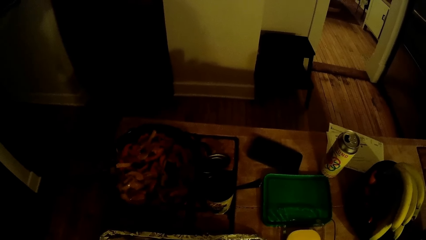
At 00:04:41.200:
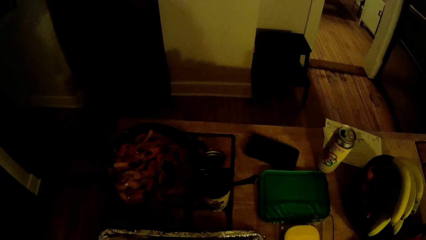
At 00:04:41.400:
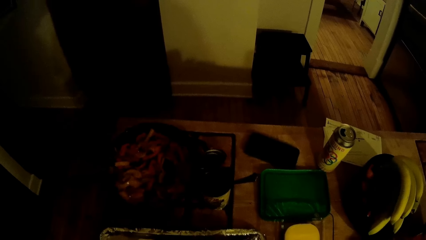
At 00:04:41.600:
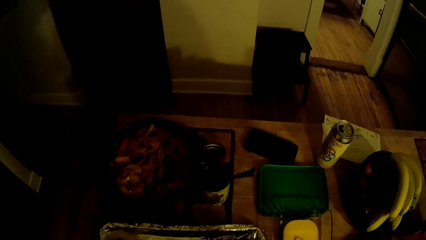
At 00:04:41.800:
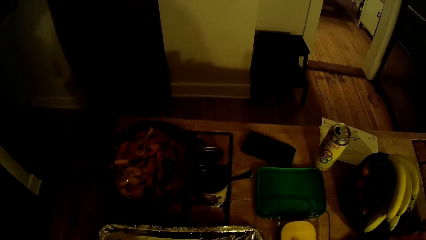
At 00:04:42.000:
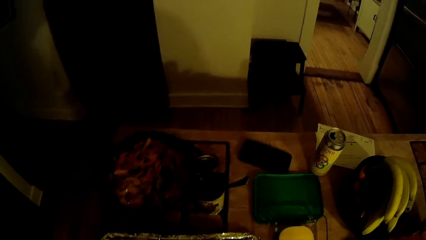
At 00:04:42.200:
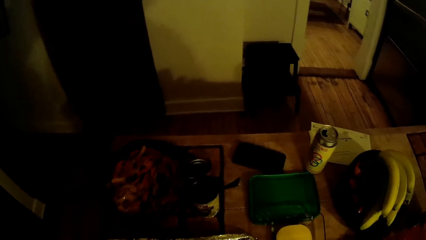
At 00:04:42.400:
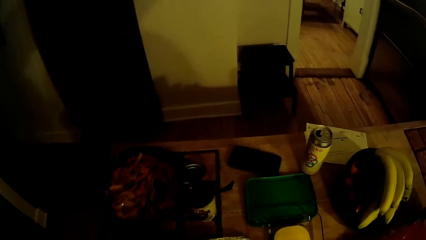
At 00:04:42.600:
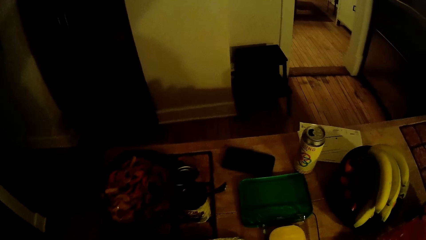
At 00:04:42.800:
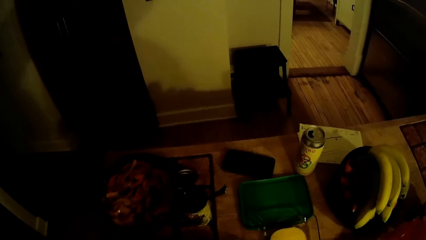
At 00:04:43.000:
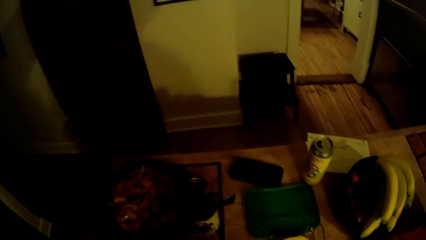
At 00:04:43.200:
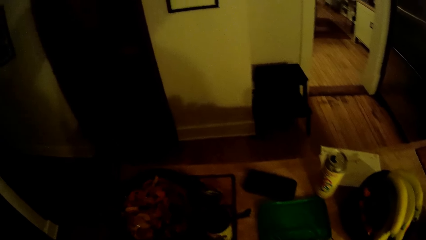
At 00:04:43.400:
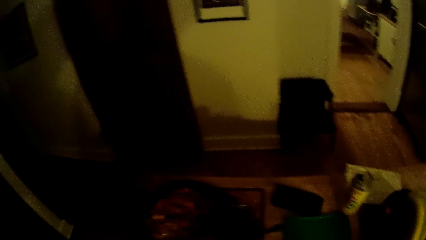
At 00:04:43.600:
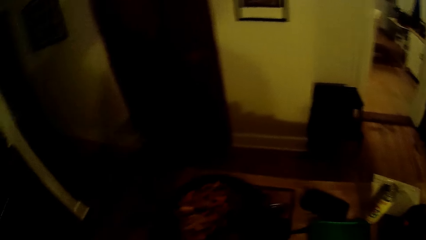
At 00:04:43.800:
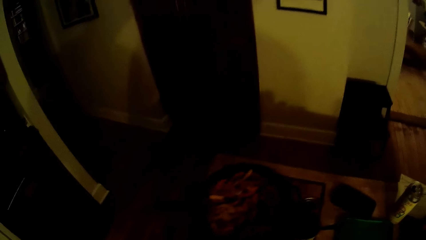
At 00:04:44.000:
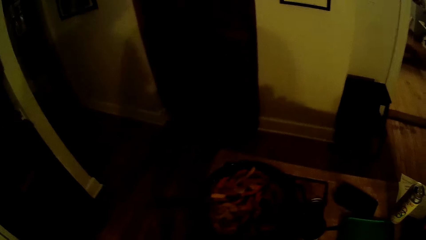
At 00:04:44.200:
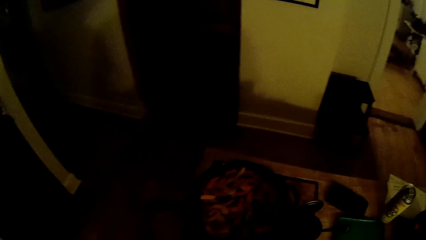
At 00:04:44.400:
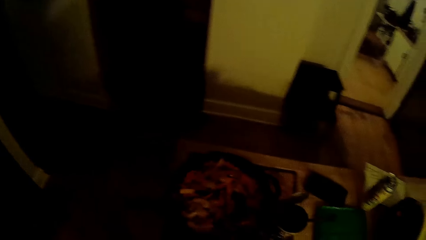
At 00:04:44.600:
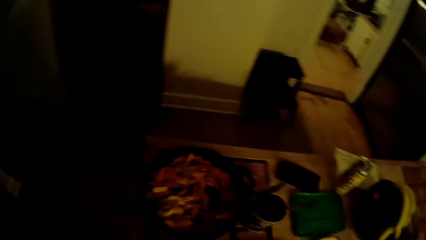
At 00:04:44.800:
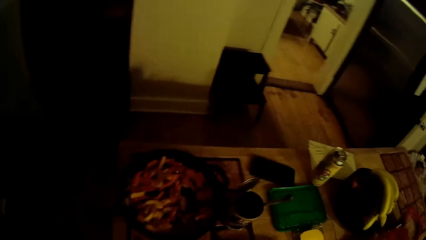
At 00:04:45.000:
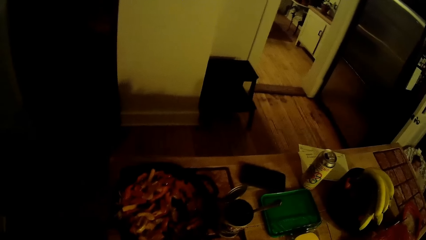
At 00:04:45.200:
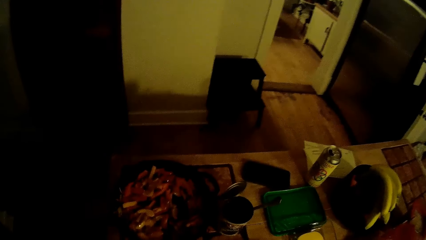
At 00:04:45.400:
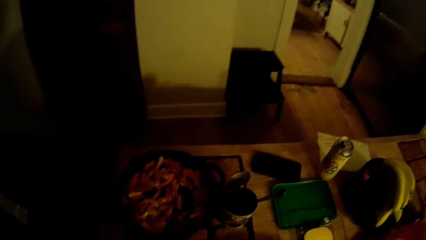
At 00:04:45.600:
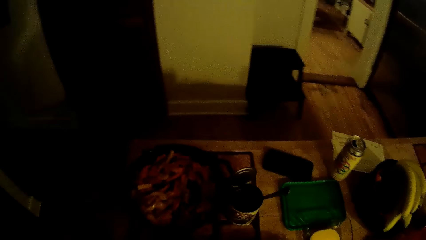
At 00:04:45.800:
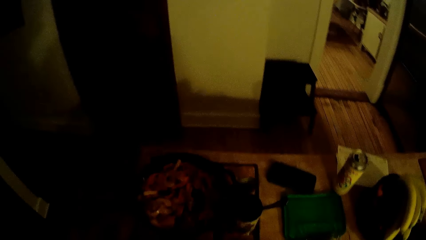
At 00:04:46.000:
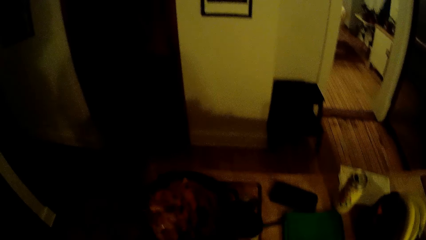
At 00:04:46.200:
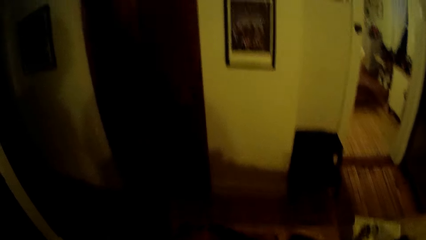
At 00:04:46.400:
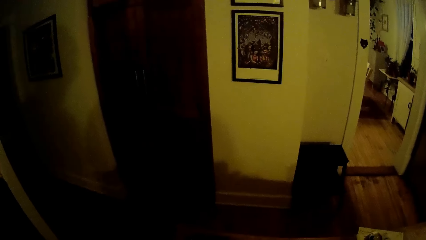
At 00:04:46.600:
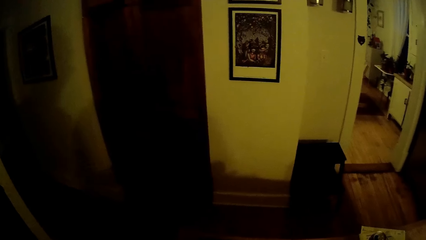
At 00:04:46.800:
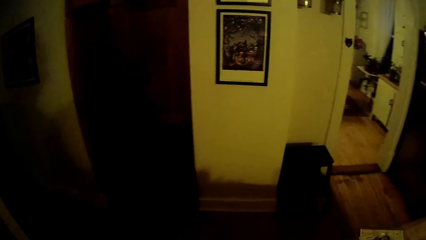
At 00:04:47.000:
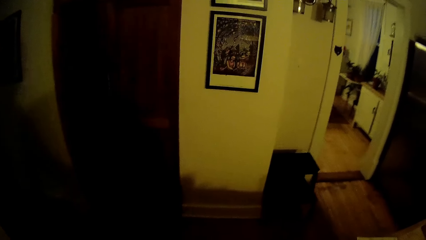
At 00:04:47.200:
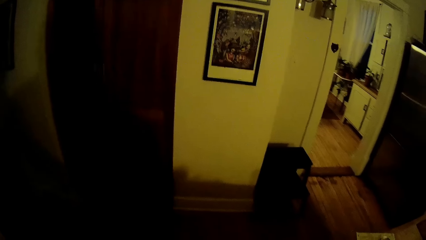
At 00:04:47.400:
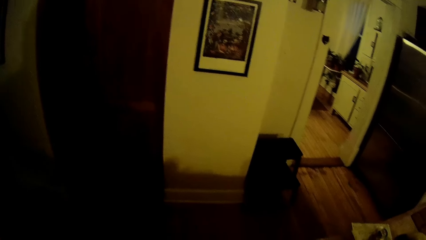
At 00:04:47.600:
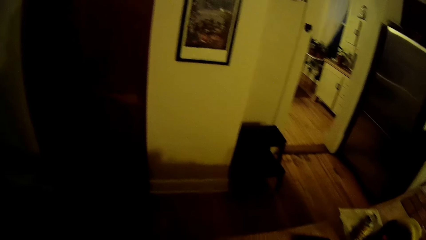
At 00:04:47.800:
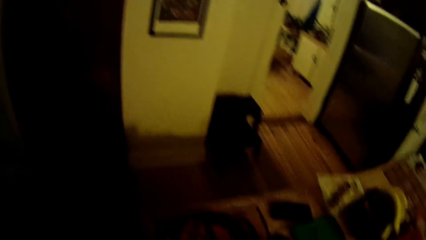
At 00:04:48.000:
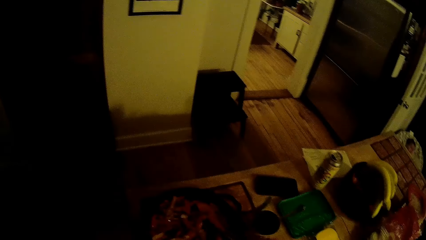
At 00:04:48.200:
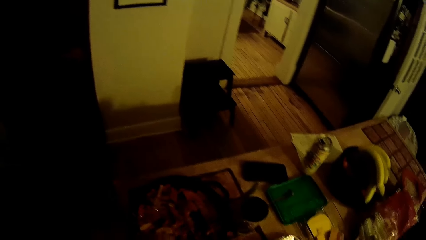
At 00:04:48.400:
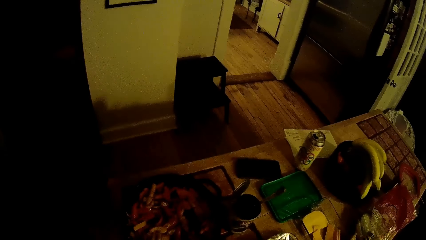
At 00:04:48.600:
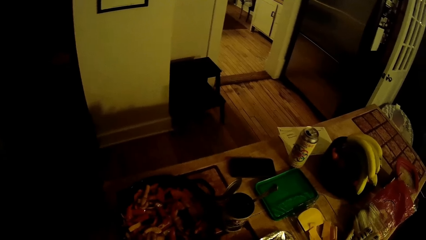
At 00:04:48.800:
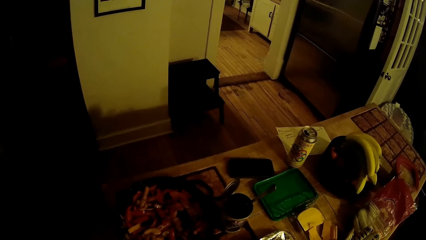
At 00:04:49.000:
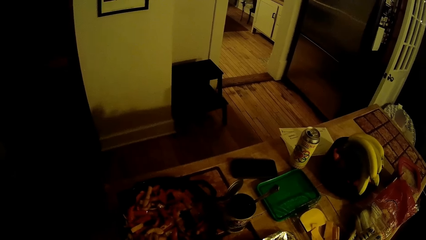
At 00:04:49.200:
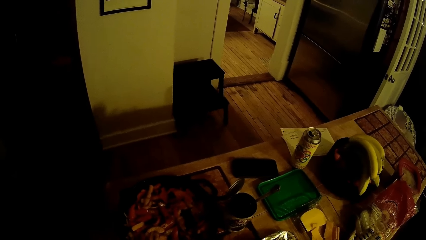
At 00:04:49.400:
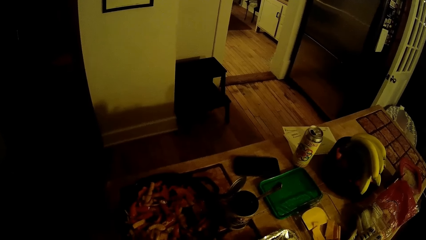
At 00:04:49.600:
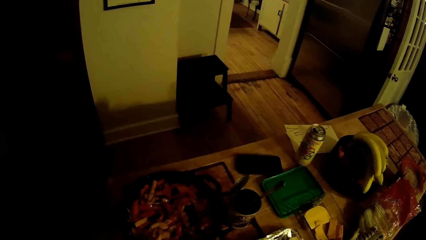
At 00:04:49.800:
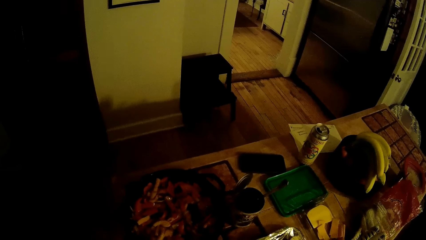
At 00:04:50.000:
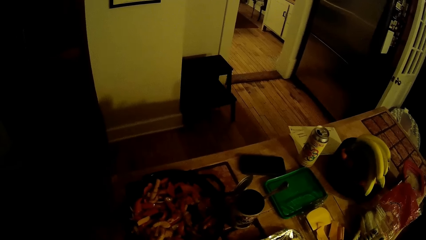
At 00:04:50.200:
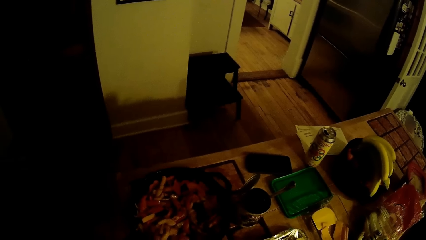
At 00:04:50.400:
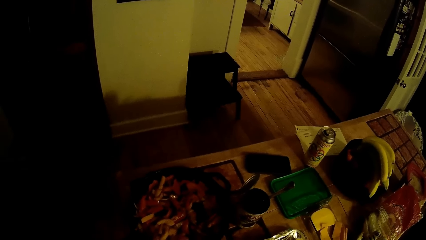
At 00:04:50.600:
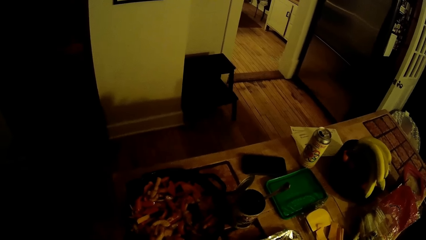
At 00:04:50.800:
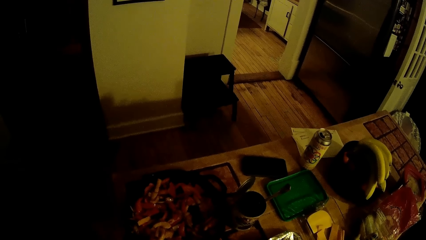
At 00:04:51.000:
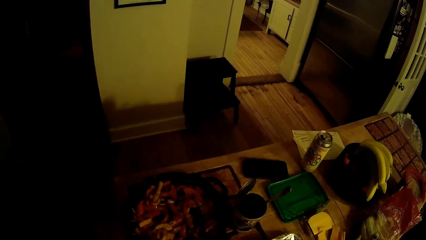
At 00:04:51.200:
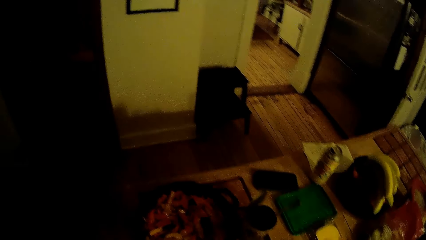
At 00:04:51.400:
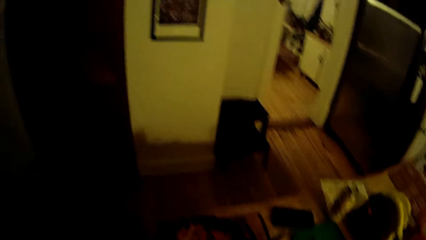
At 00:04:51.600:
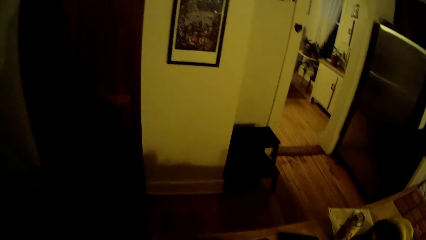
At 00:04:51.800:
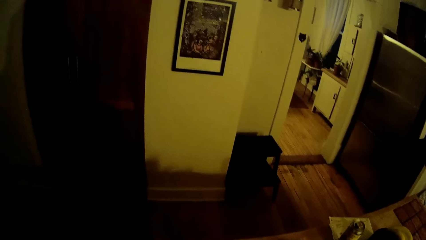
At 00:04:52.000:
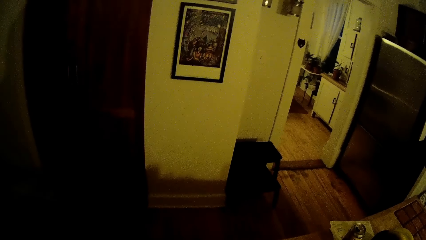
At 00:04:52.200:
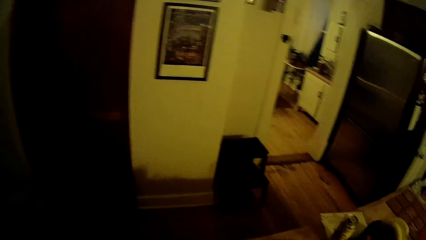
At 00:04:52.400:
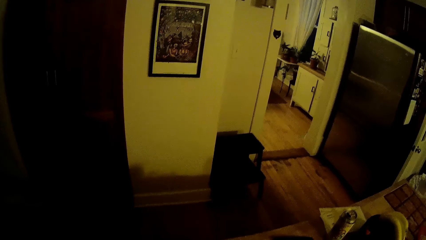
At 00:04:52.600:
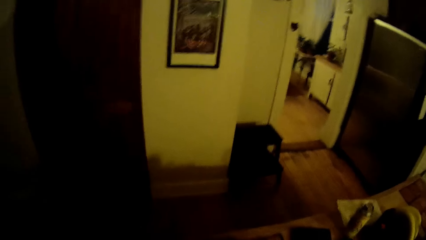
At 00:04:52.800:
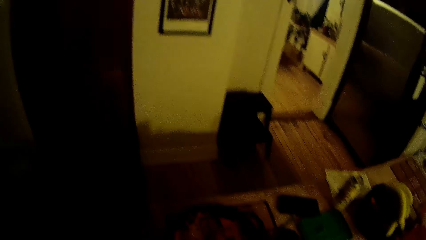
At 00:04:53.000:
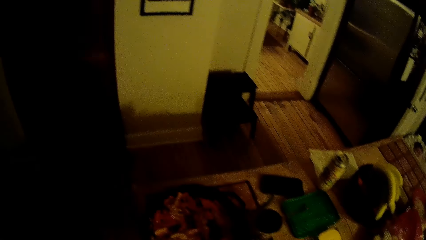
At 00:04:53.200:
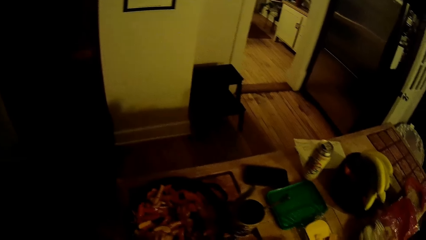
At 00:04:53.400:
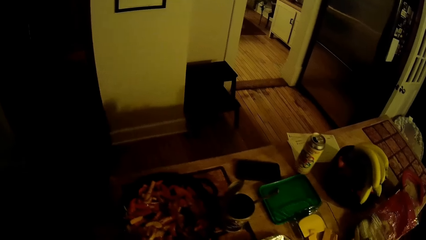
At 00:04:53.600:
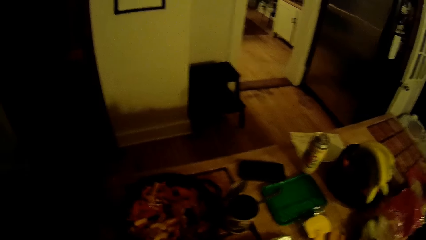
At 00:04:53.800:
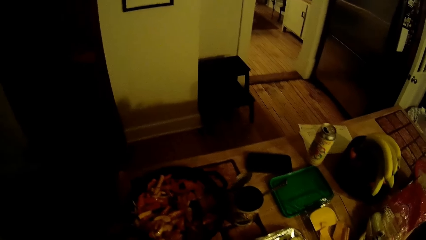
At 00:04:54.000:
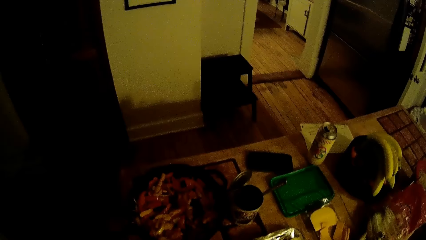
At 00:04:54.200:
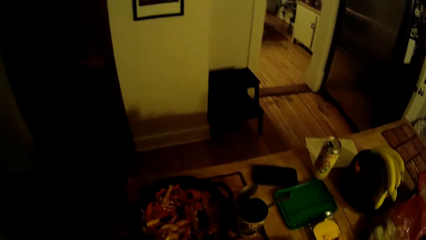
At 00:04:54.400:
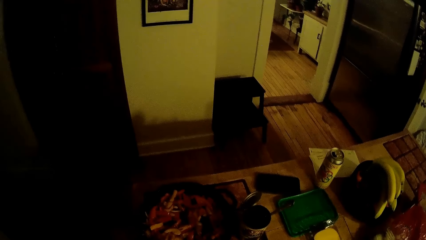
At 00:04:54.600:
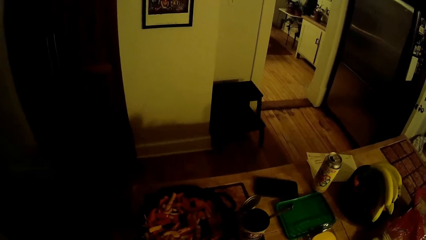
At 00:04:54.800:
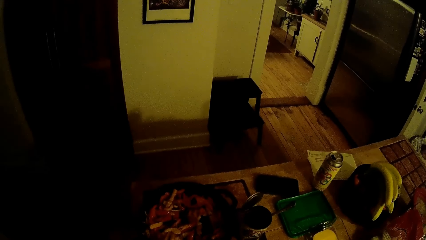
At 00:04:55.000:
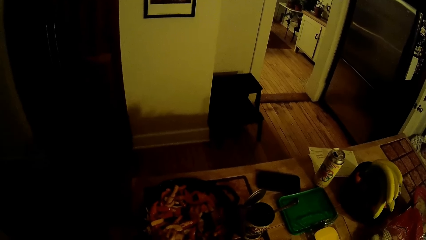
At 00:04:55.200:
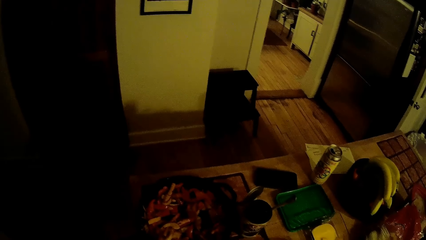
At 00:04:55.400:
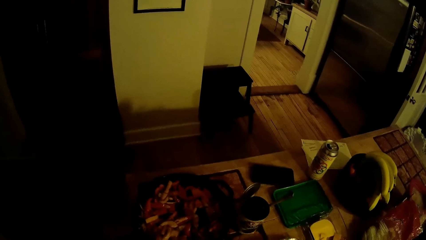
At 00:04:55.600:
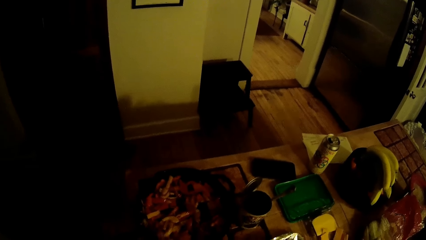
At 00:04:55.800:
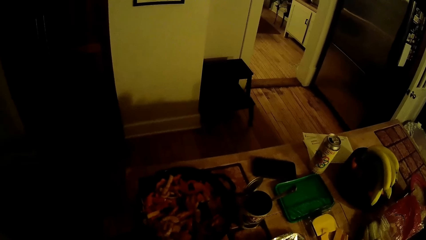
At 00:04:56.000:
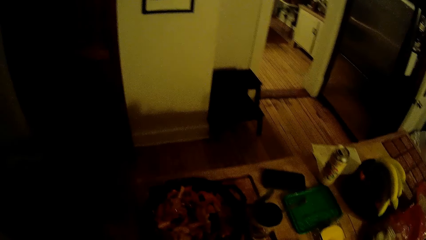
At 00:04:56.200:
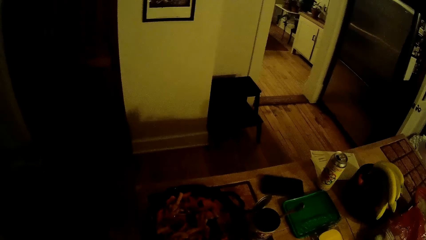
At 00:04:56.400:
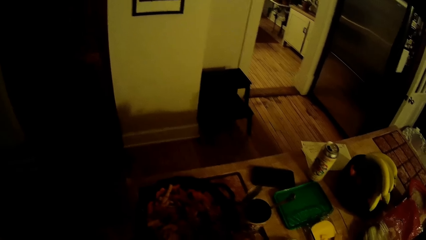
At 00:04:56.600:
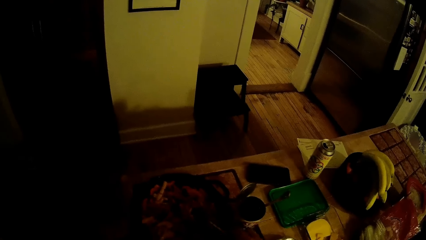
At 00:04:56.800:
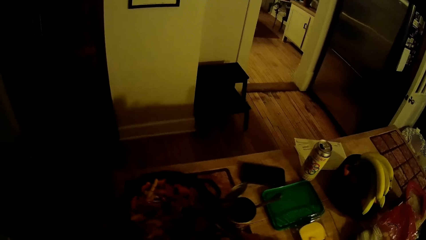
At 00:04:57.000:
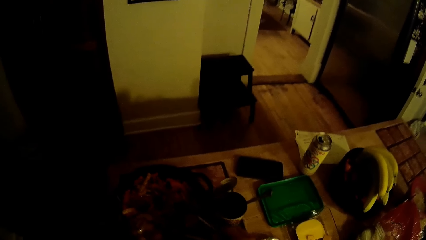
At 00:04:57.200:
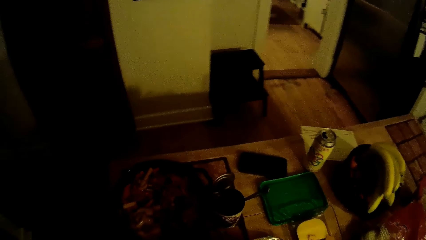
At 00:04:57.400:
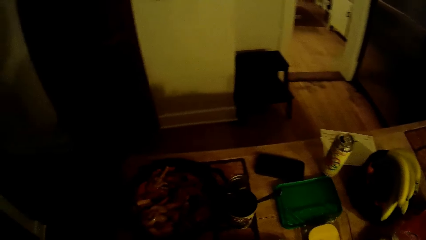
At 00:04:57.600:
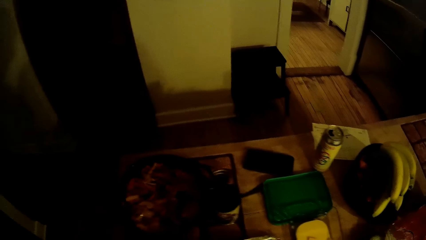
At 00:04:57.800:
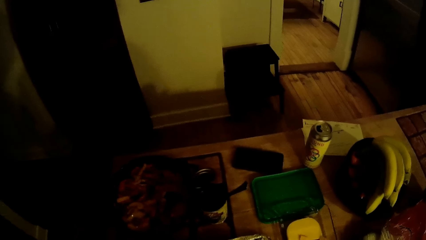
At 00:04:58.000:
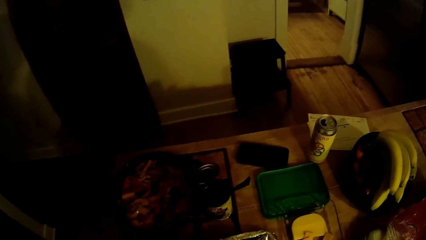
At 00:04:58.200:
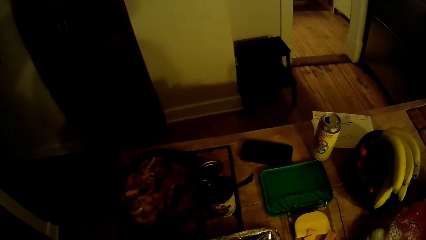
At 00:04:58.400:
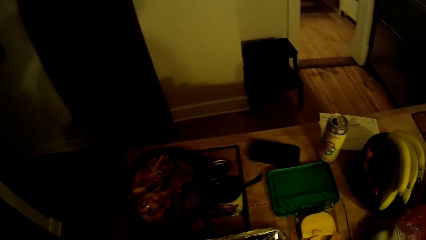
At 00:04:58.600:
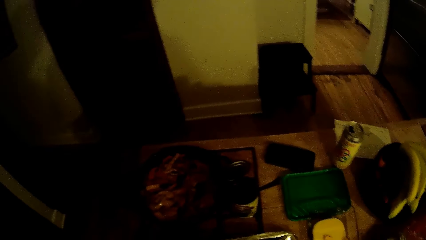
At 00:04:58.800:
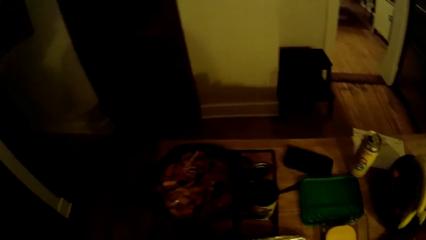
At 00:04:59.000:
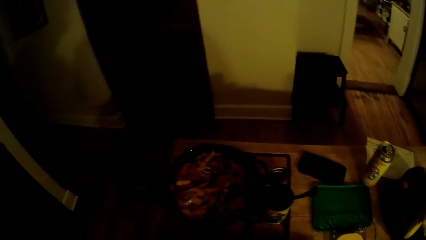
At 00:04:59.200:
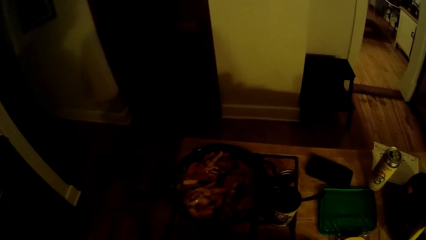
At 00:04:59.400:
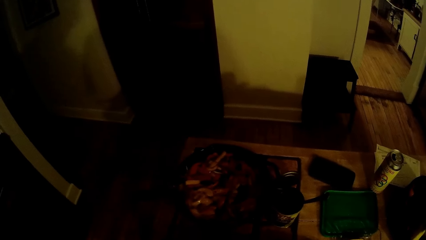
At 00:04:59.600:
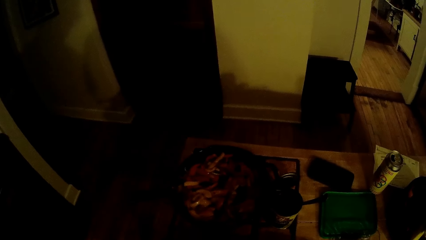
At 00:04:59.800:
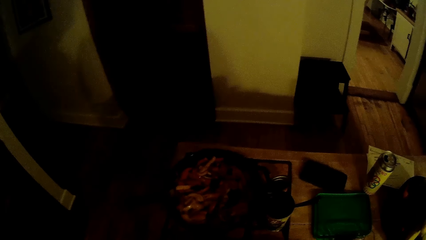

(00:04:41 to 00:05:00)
The camera wearer talks to the lady. He touches the food item in a pot on the table with his right hand. He picks from the food item in the pot on the table with his right hand.
